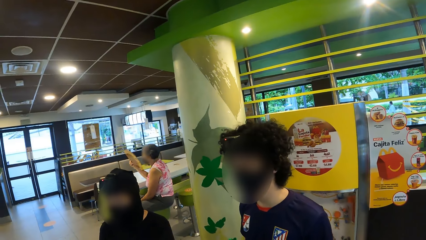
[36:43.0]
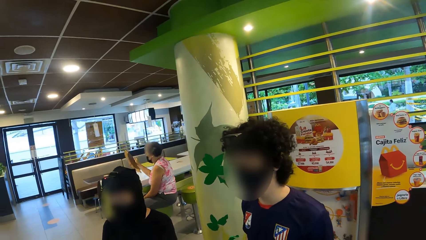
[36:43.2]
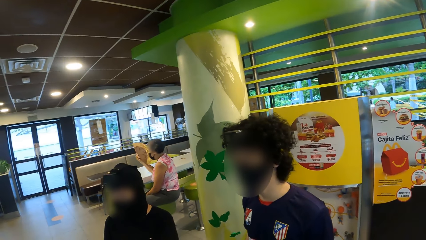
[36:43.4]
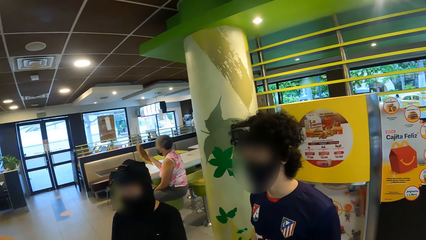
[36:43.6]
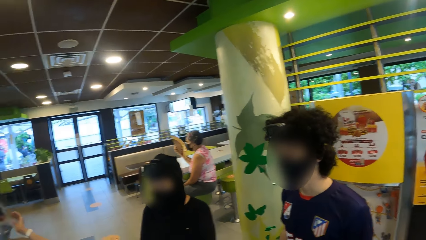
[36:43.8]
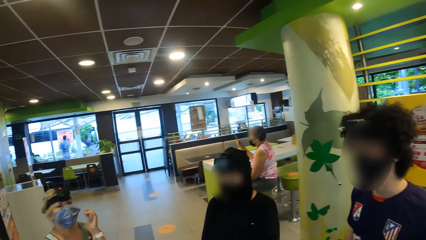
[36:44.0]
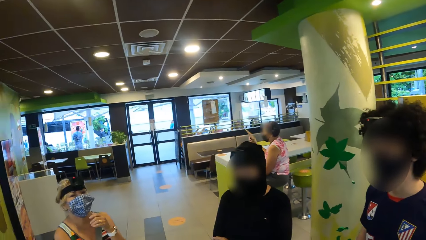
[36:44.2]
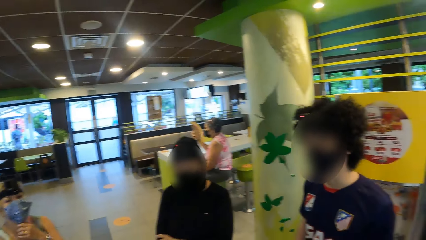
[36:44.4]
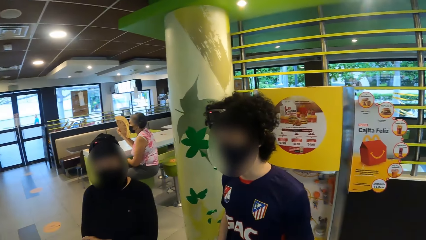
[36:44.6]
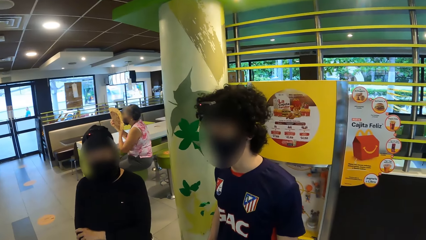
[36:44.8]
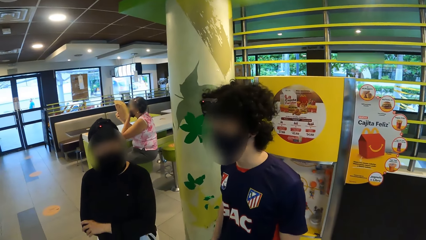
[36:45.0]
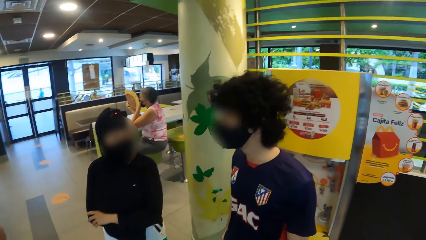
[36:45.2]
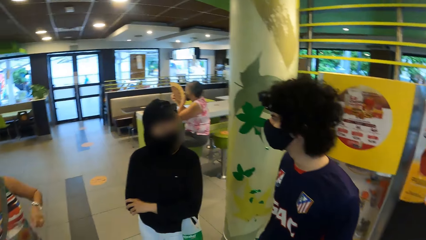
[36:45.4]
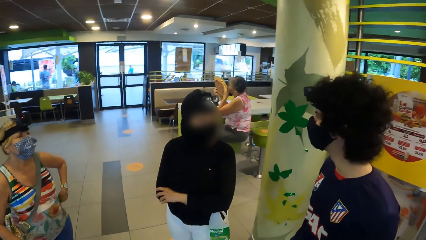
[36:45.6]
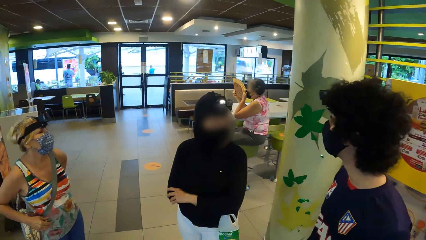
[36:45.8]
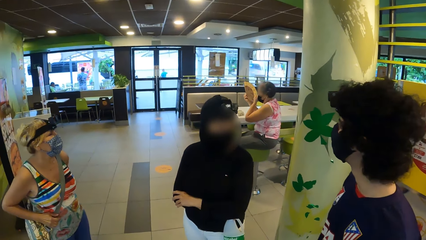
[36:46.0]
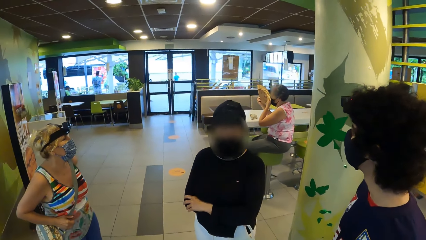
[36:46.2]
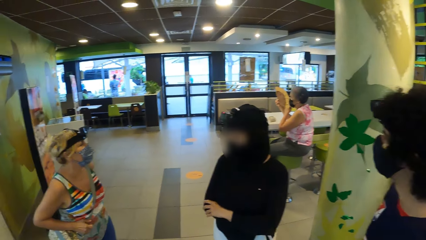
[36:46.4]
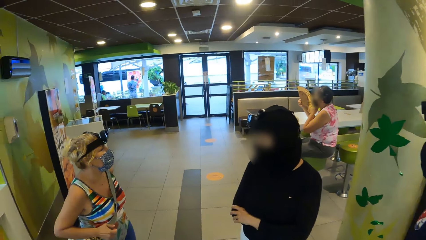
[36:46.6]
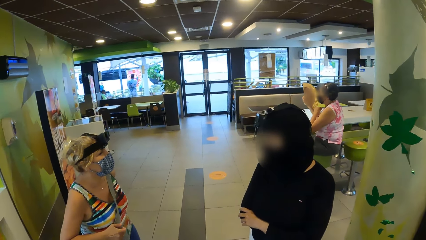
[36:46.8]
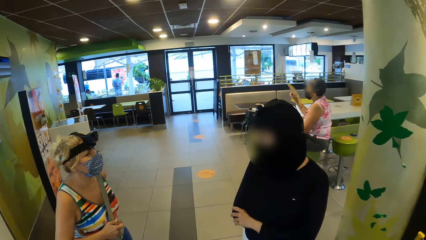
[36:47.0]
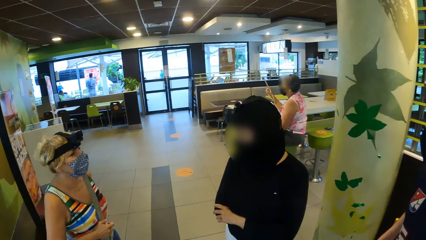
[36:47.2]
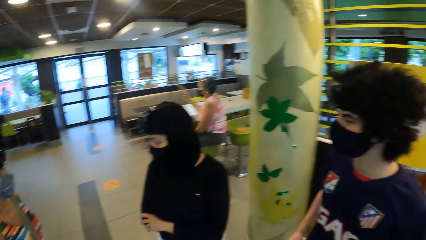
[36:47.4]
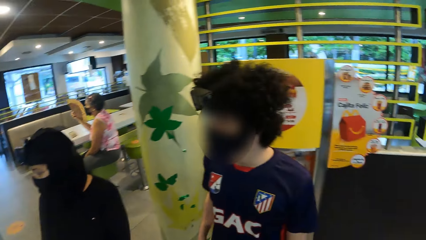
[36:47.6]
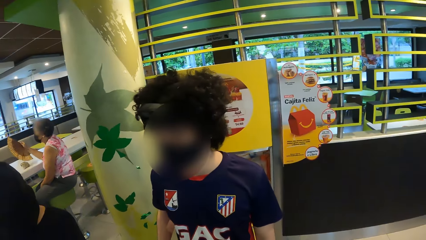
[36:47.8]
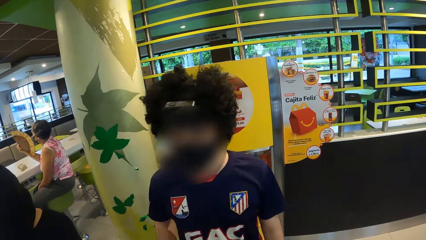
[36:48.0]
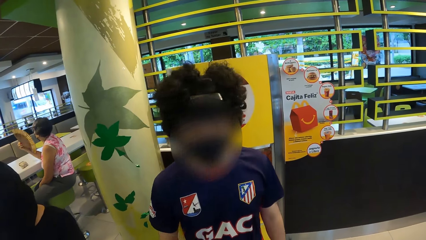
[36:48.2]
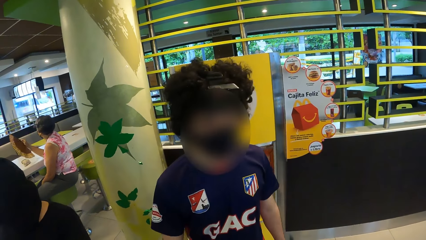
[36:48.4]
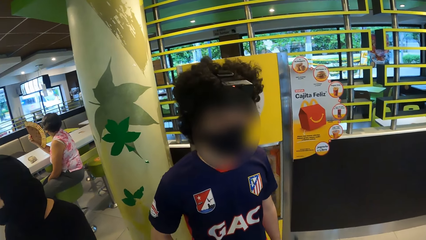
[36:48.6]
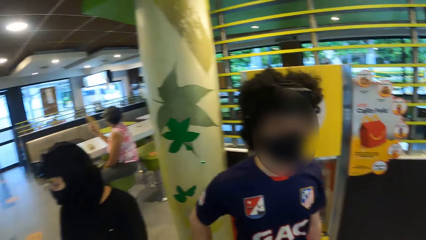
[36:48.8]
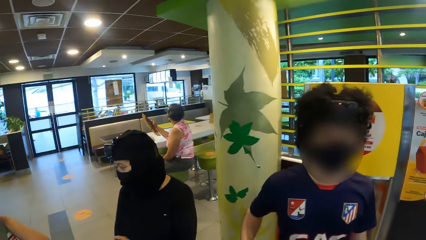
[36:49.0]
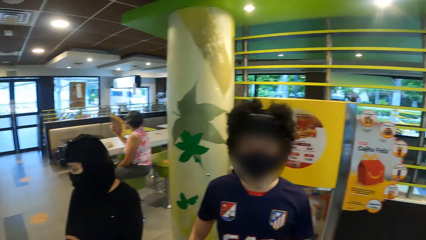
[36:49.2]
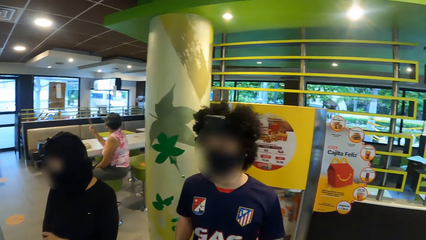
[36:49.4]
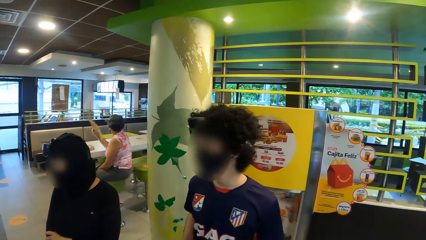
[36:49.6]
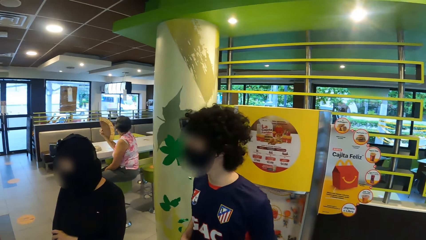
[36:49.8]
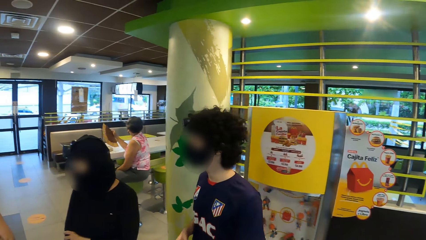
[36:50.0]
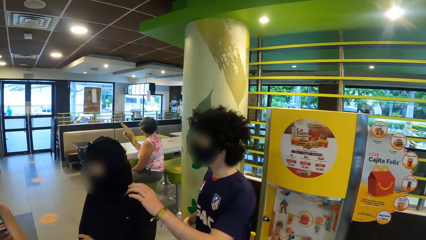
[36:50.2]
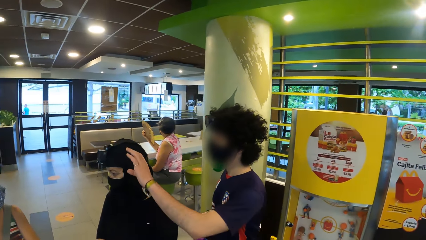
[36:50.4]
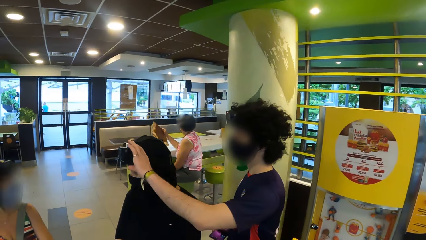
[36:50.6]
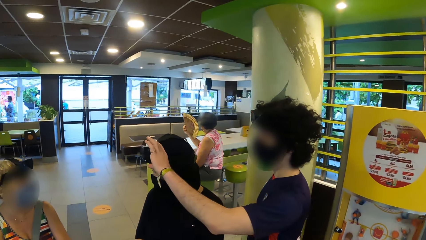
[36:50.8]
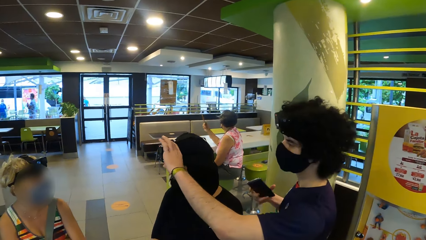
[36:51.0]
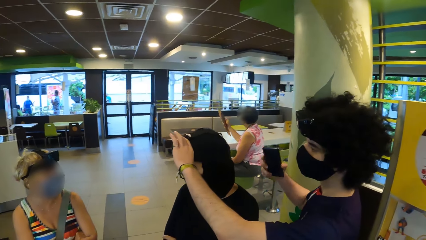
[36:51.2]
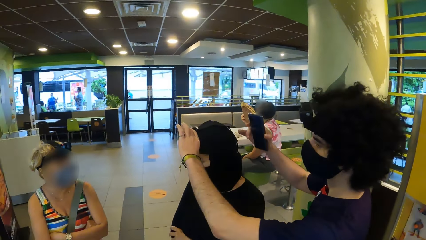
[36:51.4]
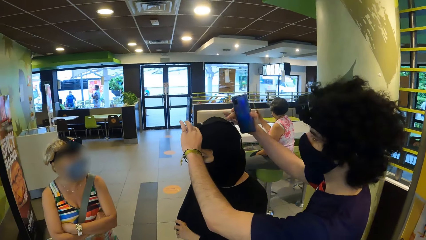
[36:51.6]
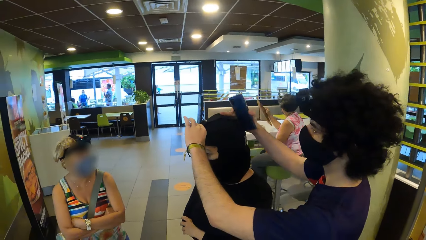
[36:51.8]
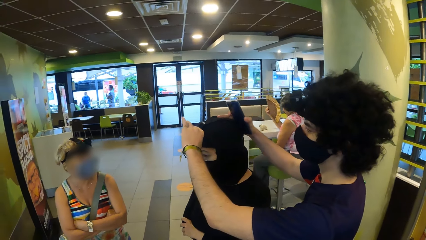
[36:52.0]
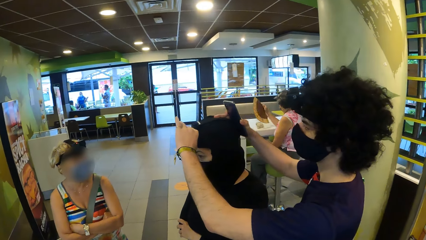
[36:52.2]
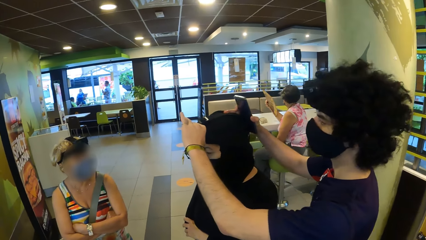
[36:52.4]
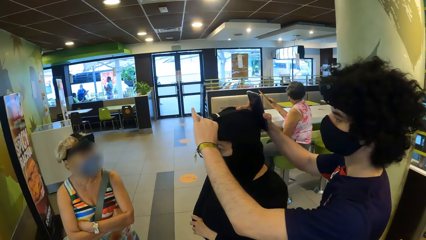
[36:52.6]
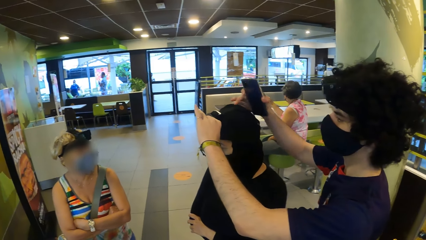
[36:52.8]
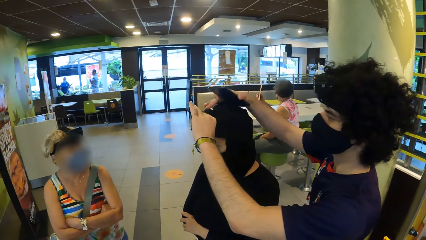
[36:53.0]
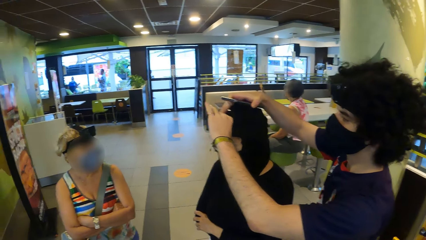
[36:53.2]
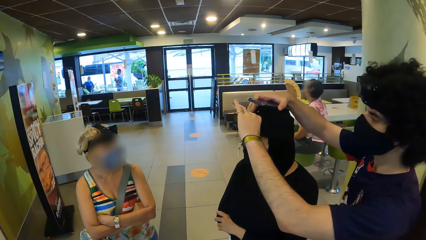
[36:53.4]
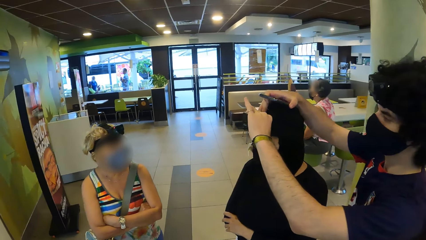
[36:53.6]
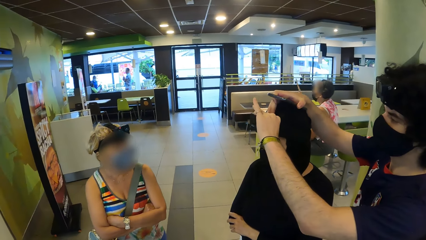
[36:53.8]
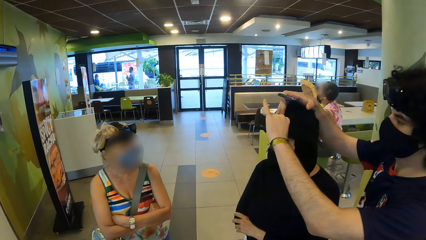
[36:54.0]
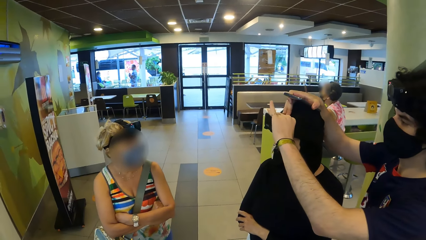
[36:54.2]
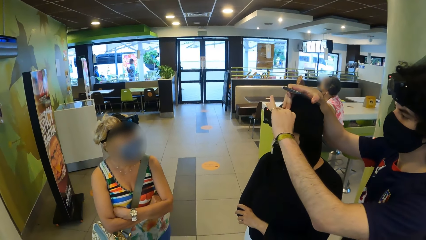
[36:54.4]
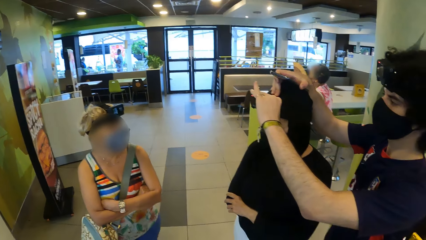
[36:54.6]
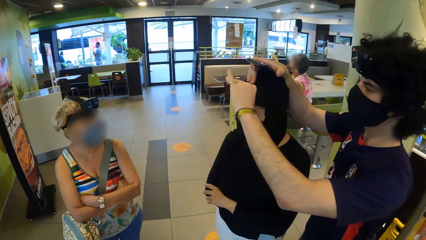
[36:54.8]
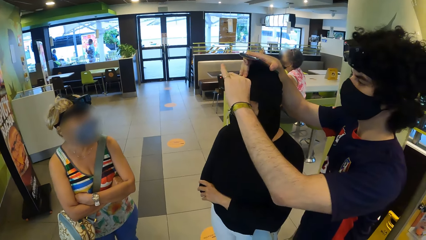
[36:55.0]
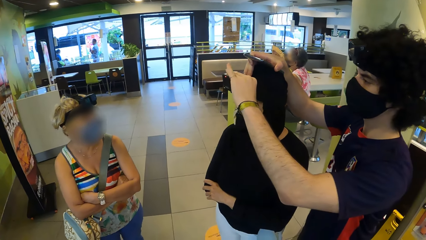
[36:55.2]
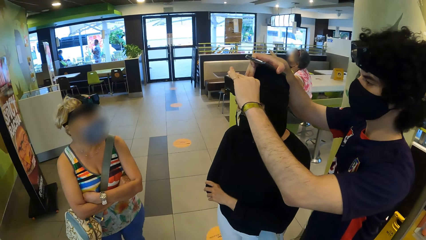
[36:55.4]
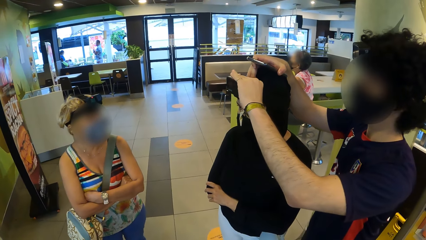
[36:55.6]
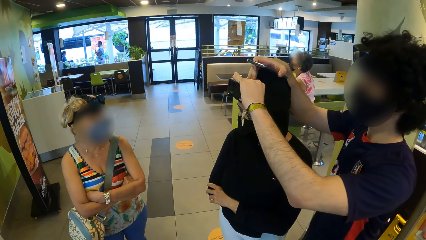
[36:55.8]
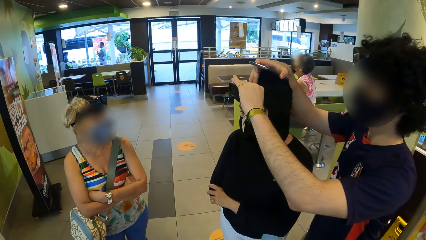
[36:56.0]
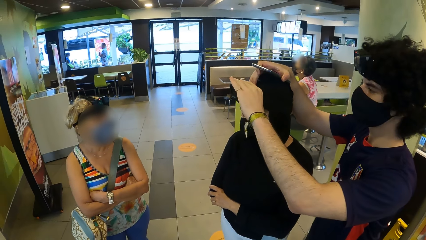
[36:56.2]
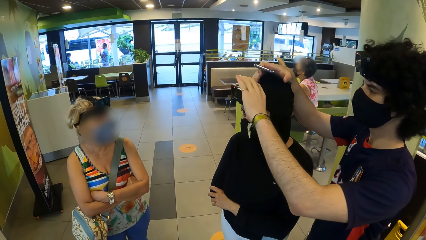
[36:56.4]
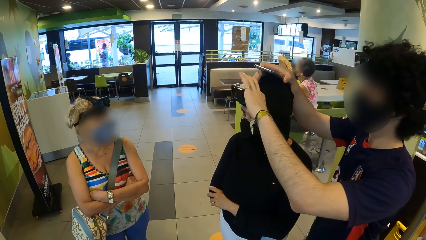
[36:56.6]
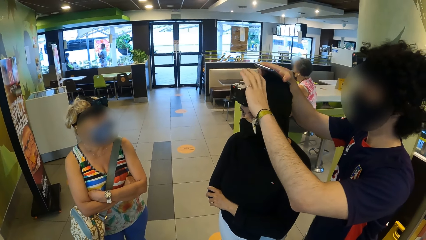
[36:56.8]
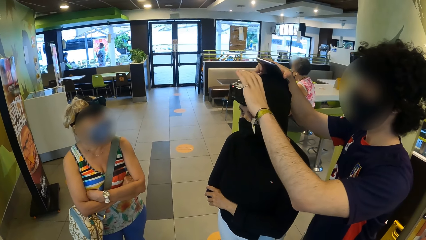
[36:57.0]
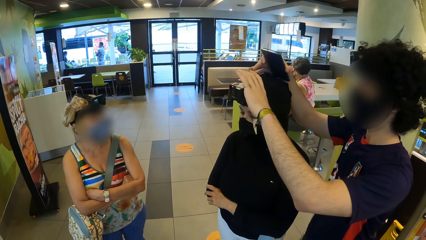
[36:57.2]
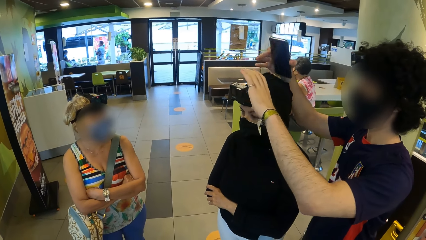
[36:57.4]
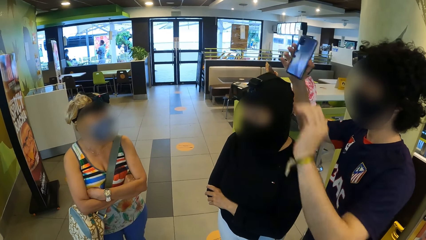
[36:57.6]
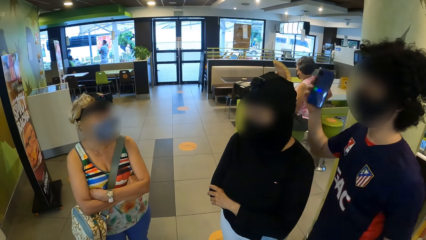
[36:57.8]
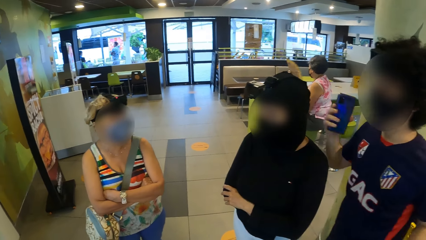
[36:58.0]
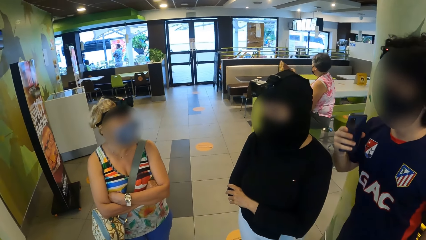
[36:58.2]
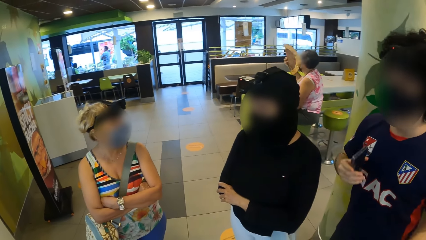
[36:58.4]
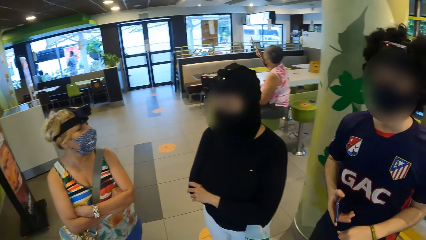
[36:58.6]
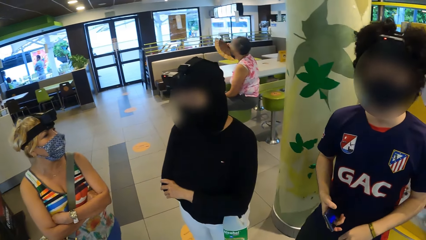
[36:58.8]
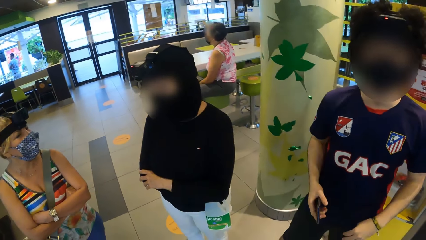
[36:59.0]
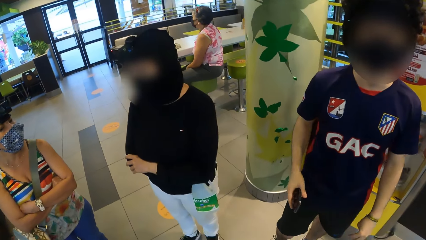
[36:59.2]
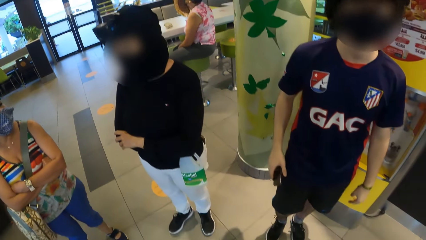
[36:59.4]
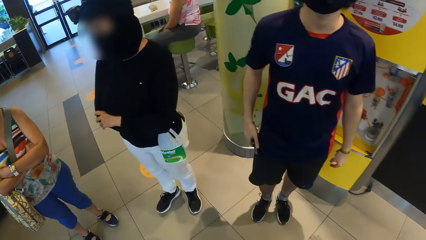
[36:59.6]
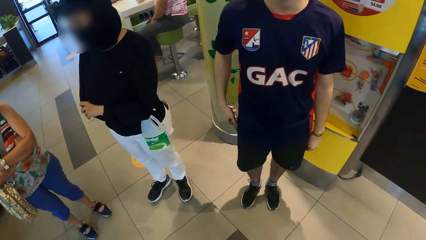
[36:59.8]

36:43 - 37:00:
The camera wearer looks at others.
